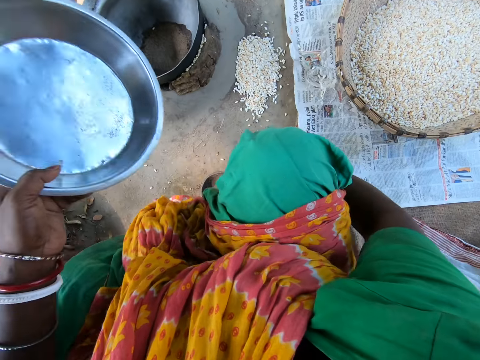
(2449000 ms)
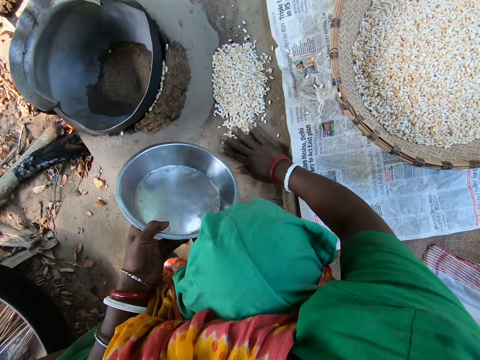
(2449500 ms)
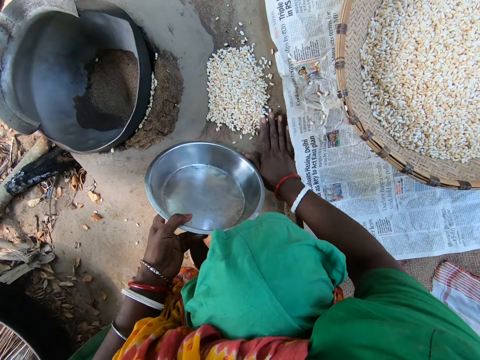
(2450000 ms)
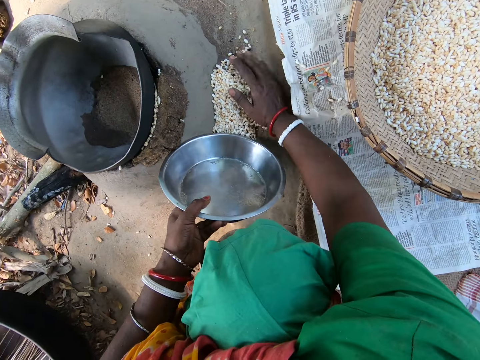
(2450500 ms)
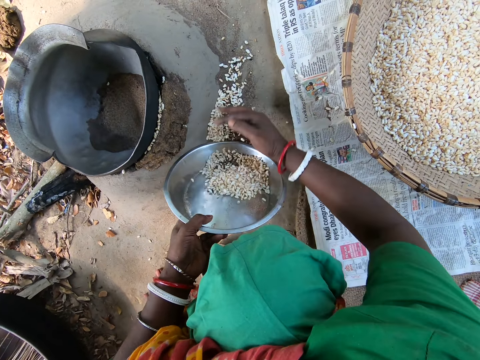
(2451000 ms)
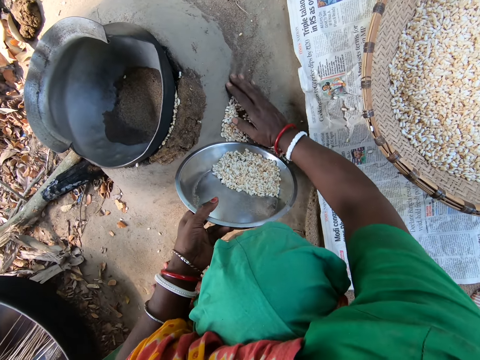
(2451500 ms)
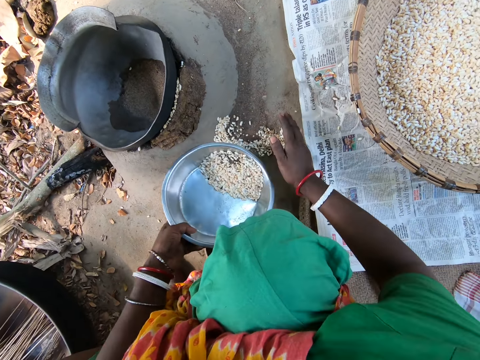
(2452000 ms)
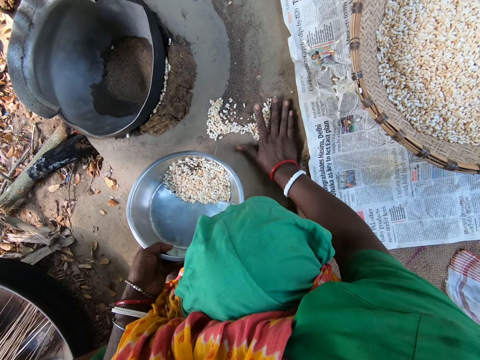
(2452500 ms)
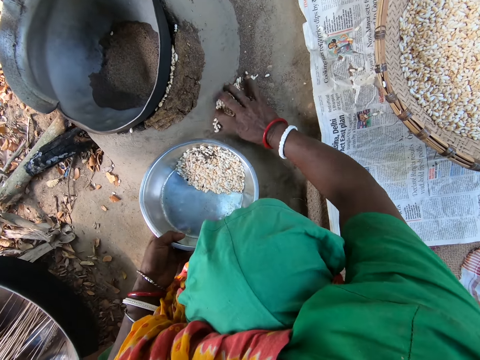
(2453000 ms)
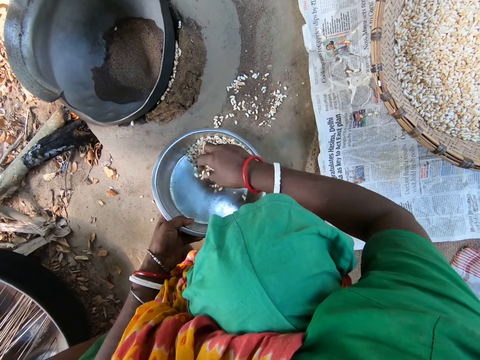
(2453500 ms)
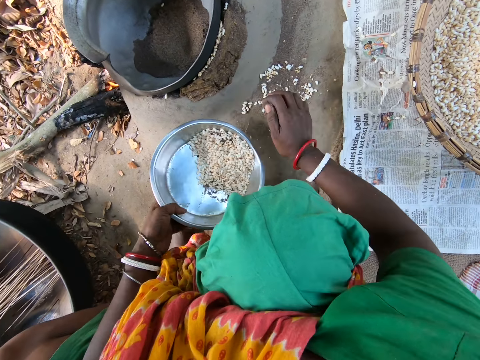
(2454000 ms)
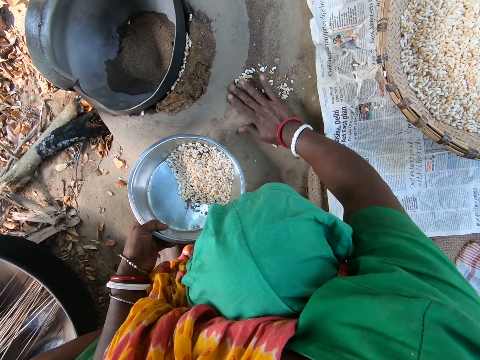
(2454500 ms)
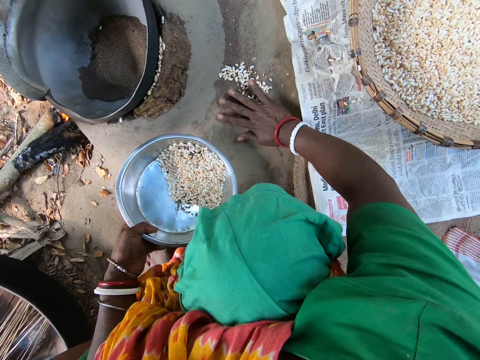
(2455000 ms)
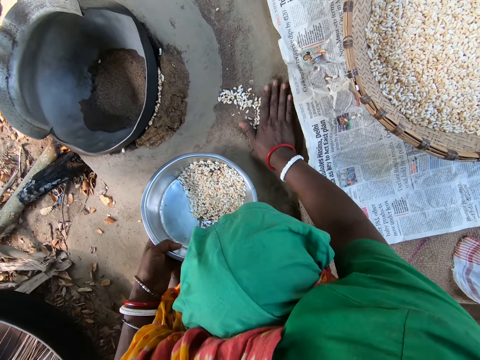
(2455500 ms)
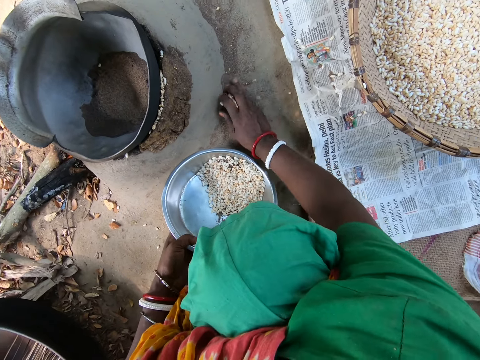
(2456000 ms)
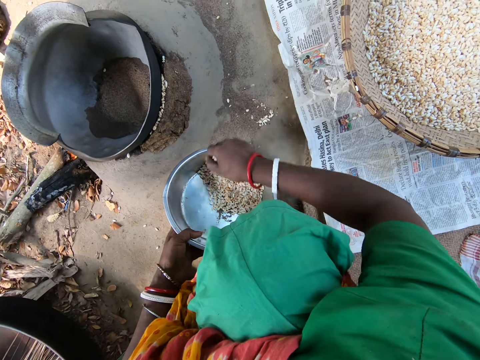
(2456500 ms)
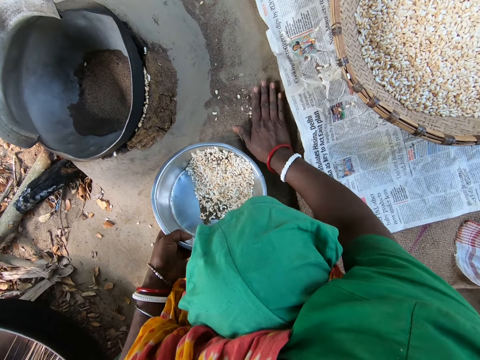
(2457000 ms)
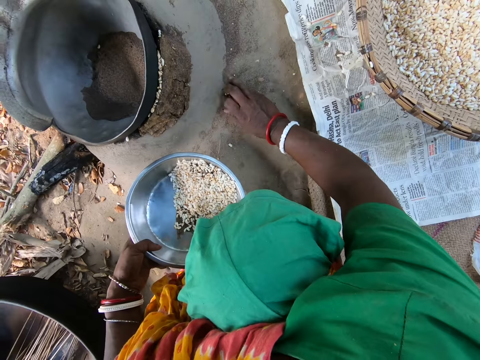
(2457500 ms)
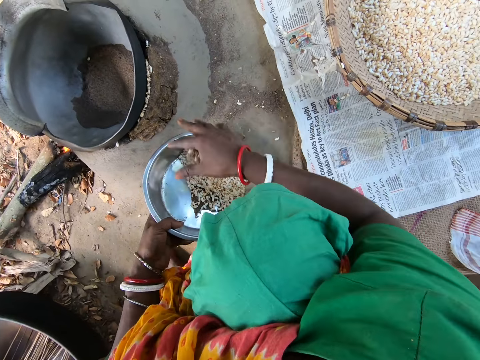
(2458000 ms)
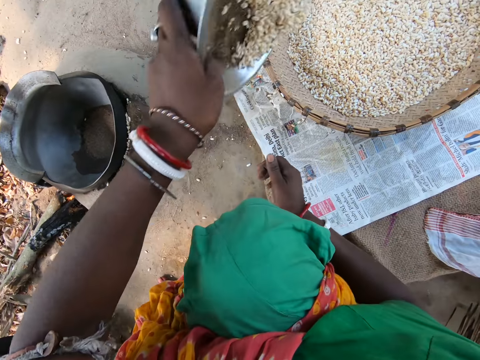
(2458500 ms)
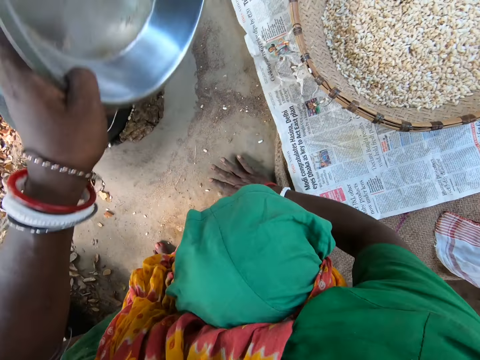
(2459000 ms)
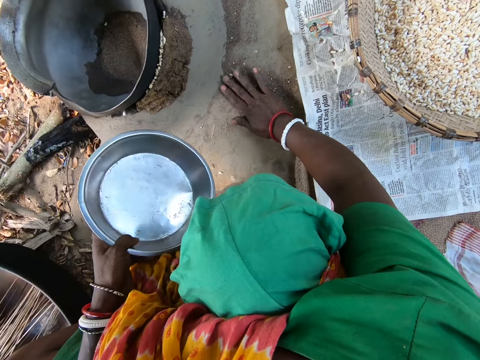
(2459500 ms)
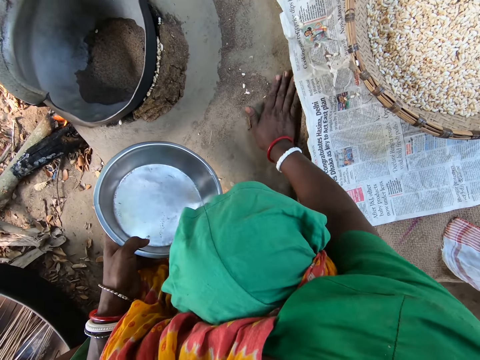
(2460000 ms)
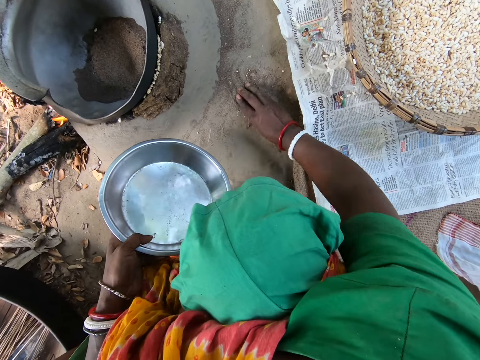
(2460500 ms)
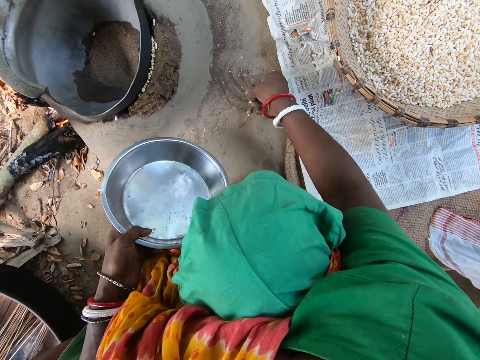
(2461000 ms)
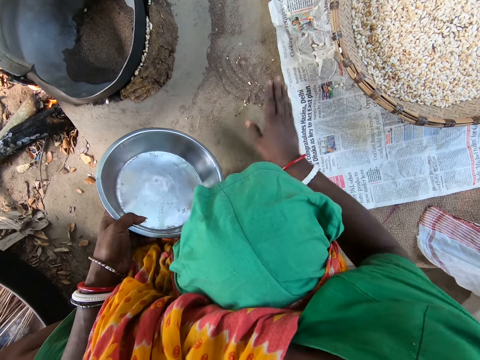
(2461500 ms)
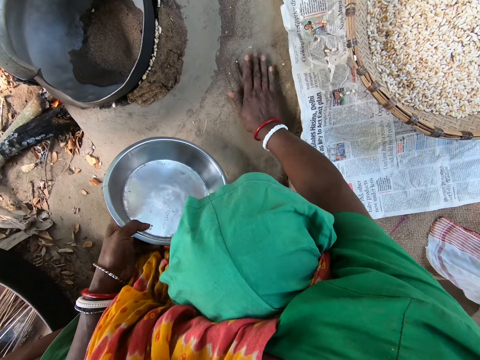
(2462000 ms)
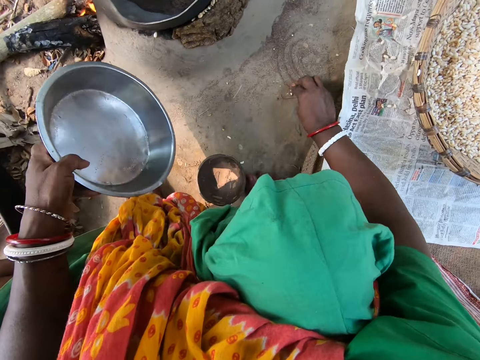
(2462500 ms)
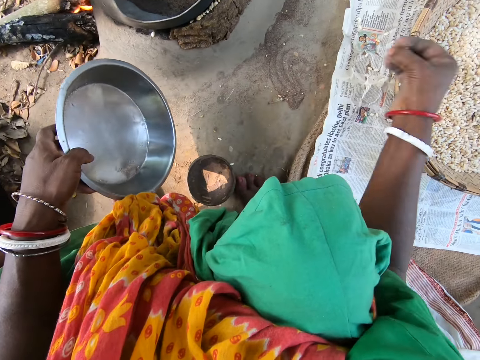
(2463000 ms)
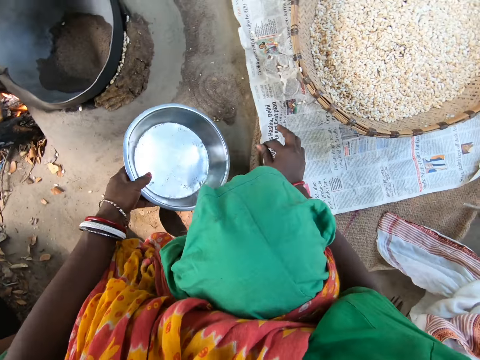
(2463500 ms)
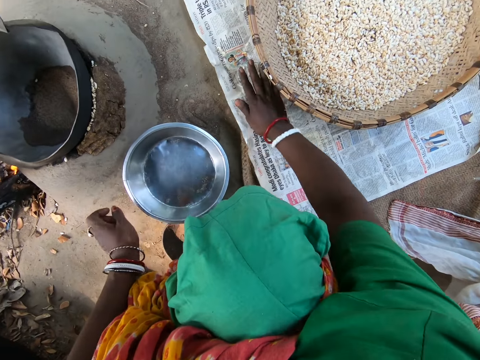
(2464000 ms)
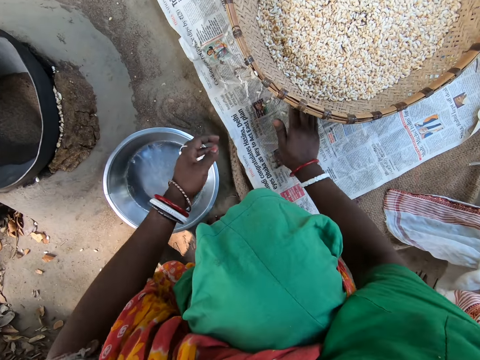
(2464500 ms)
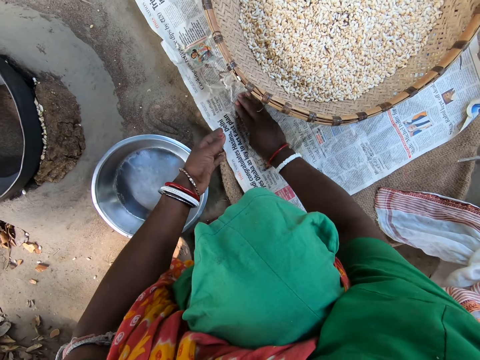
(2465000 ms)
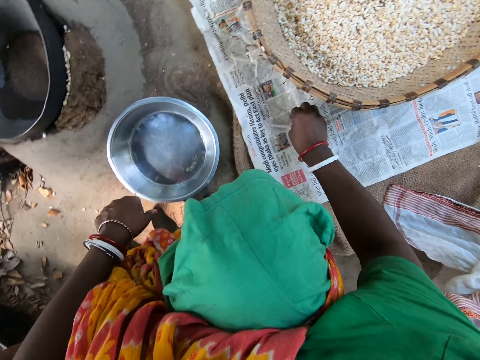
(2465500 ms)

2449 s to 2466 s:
The camera wearer collects grain on the ground with a tray. They gather grains from the ground. They put the grains in the bowl. They pour the grain inside the tray on the winnowing basket. They collect the grains from the ground. They put the grains in the bowl. They gather the grain with the hand from the ground. They throw the grain inside the winnowing basket. They gather the grain with the hand from the ground. They throw the grain inside the winnowing basket. They place the tray on the ground. They gather the grain on the newspaper.

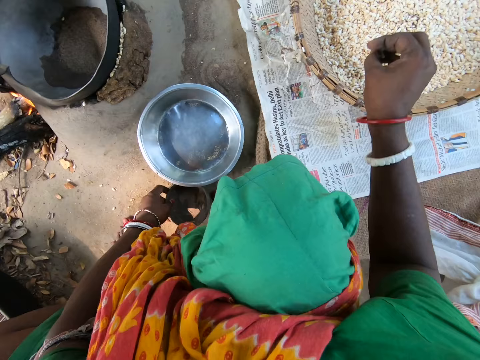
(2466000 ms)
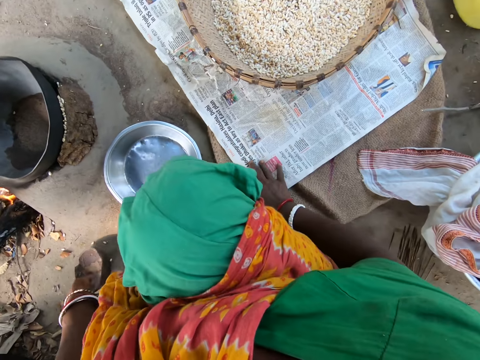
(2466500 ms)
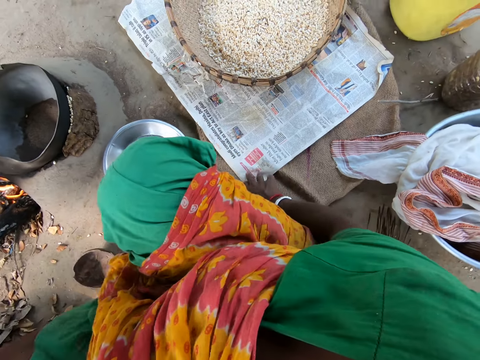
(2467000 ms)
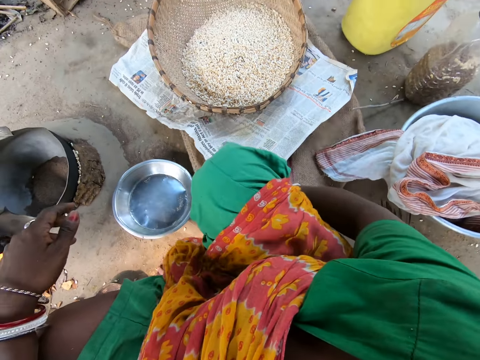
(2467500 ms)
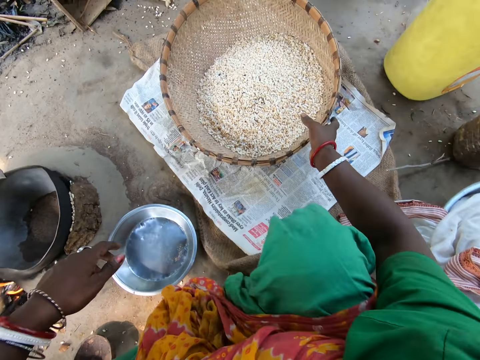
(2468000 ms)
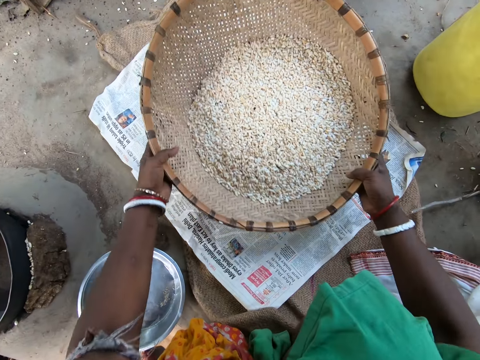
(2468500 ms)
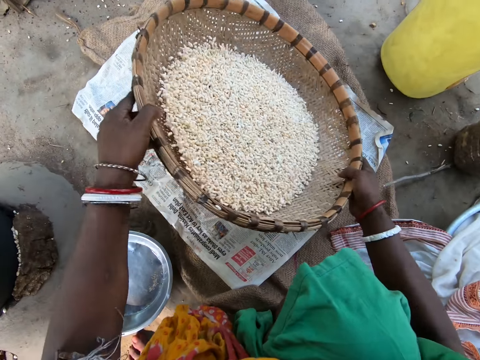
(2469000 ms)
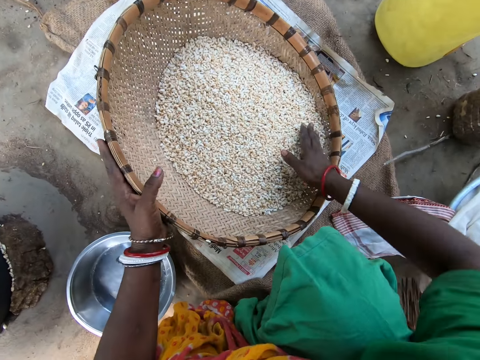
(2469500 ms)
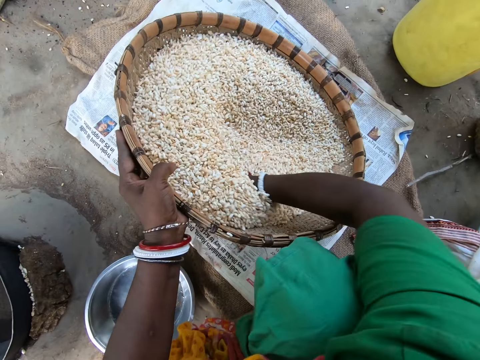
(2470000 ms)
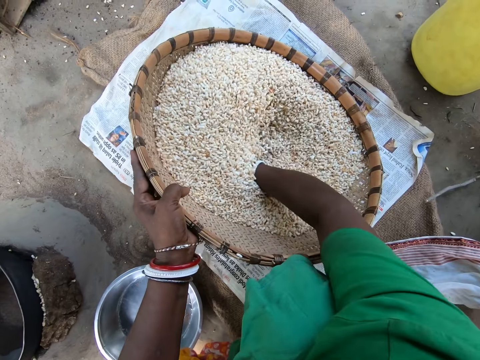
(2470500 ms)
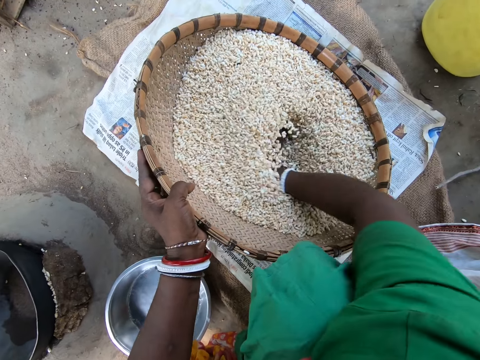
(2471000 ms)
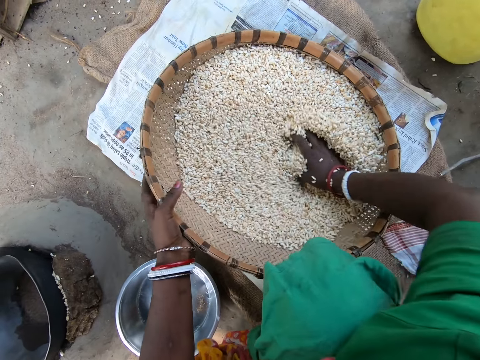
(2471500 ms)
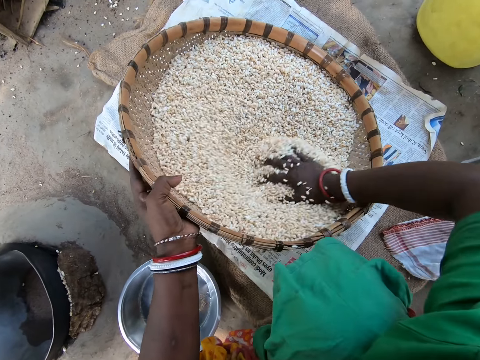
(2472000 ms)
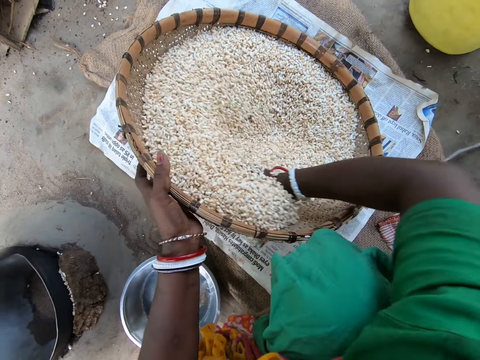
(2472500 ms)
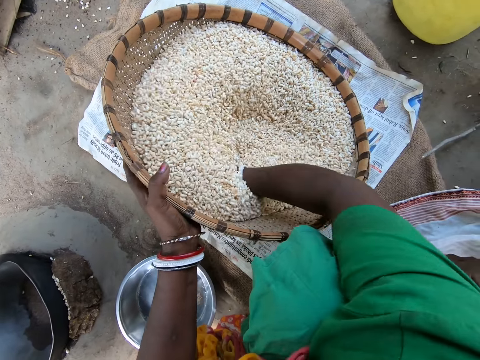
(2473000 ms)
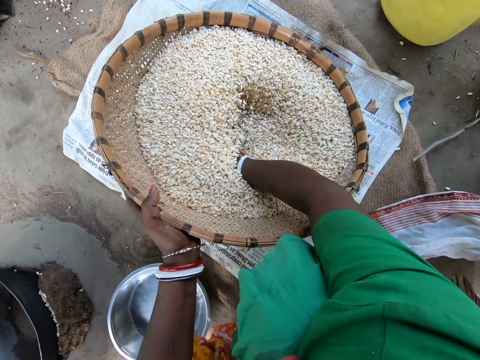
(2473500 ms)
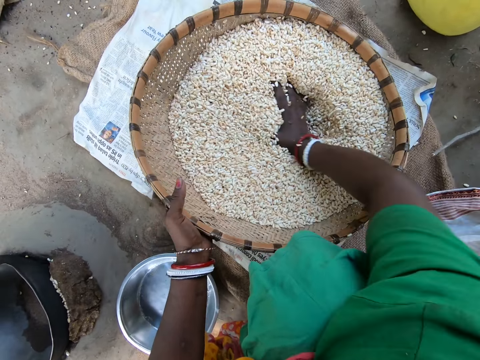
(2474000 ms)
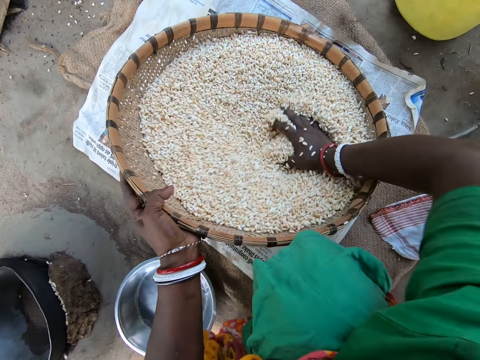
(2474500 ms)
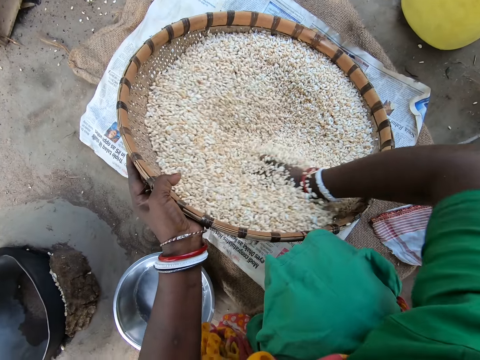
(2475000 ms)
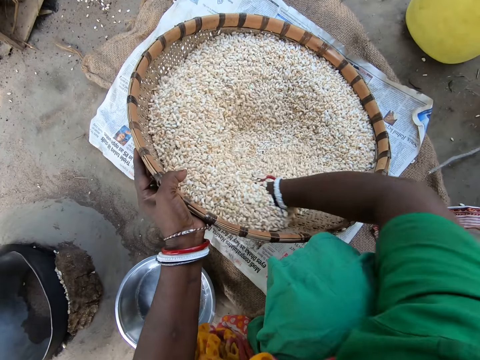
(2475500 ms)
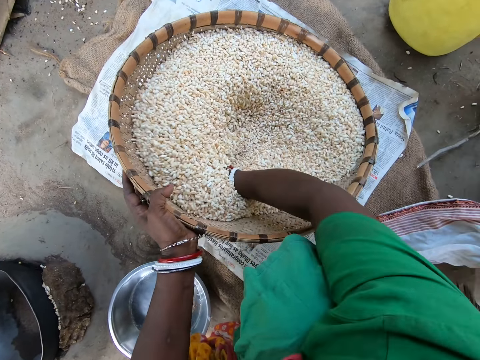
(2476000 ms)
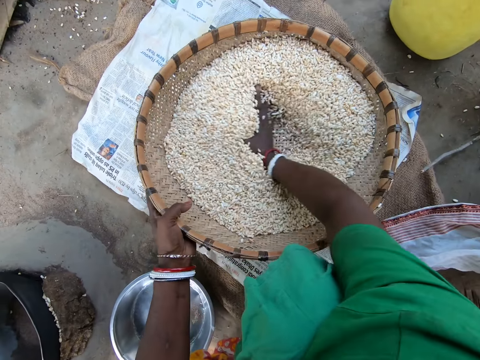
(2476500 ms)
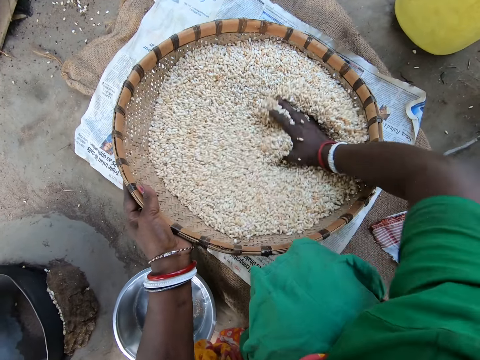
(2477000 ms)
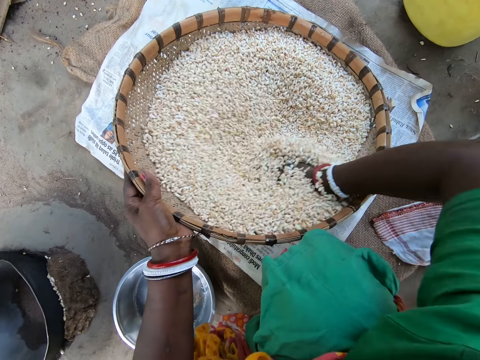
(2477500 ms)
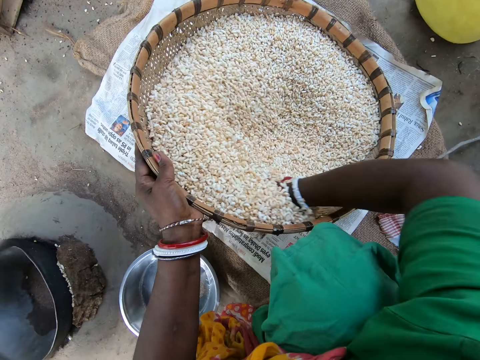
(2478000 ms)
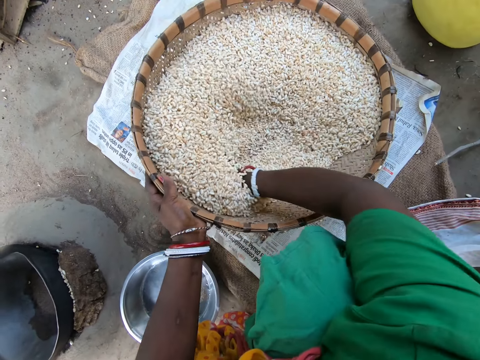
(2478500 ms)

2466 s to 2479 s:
The camera wearer throws grain inside the winnowing basket. They pick the winnowing basket from the ground. They move the basket. They winnow chaffs from the grain with hands.
